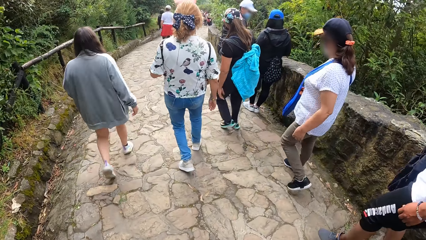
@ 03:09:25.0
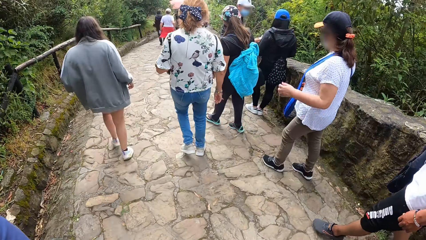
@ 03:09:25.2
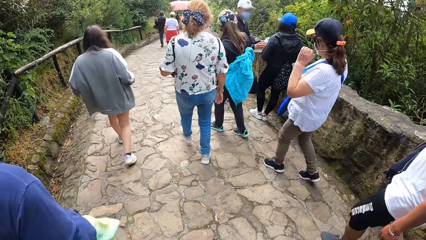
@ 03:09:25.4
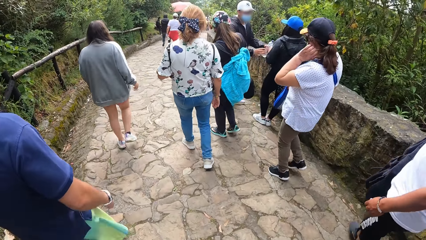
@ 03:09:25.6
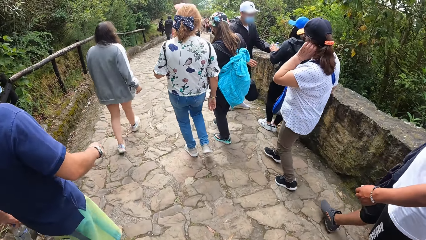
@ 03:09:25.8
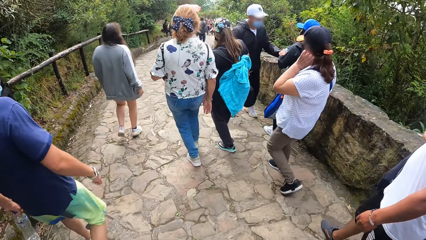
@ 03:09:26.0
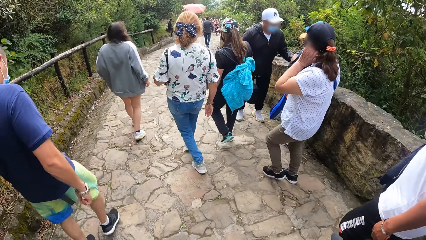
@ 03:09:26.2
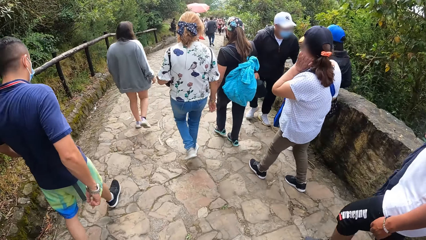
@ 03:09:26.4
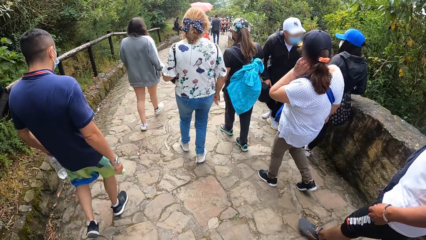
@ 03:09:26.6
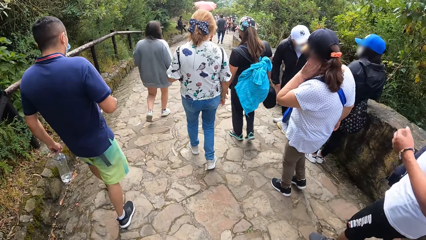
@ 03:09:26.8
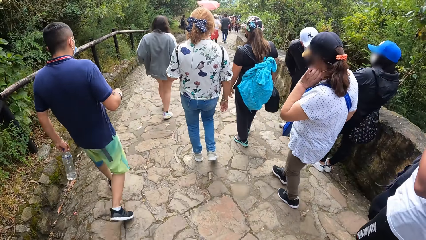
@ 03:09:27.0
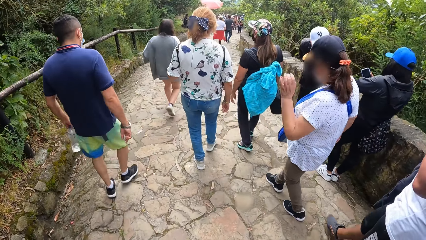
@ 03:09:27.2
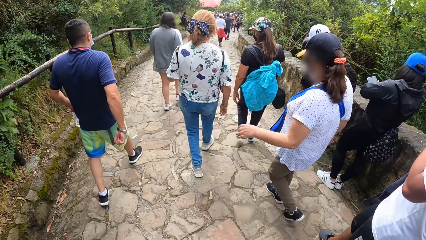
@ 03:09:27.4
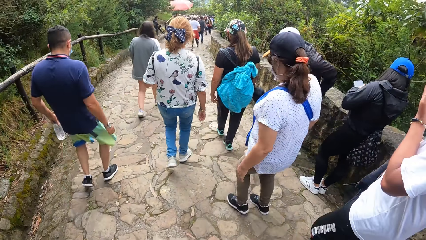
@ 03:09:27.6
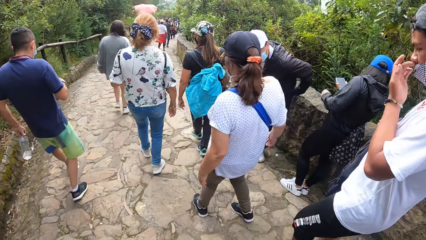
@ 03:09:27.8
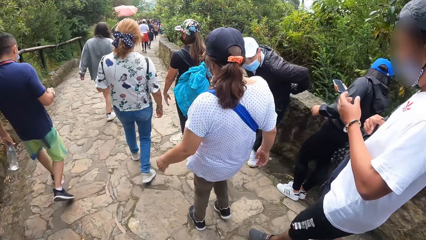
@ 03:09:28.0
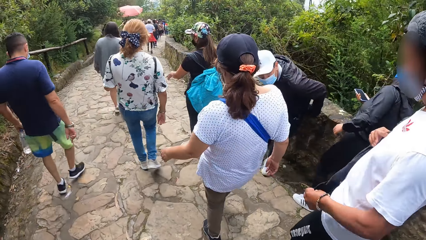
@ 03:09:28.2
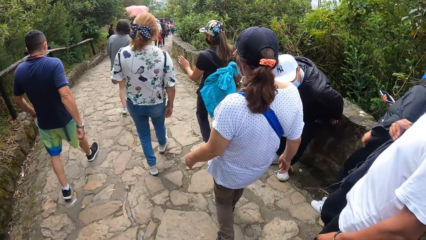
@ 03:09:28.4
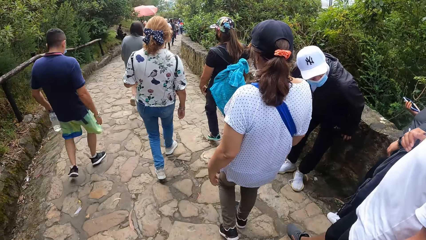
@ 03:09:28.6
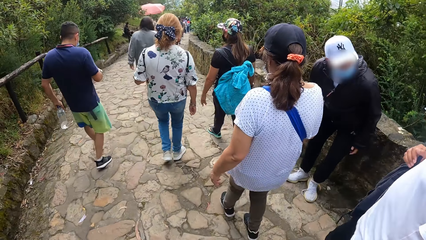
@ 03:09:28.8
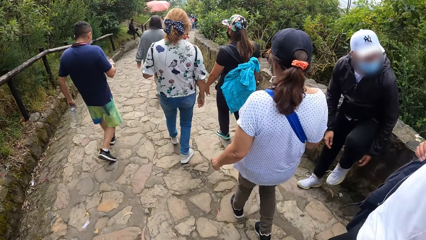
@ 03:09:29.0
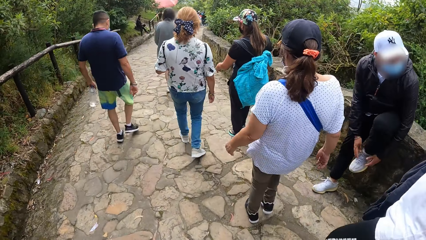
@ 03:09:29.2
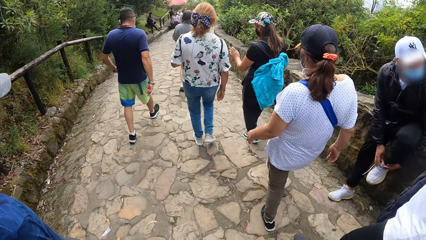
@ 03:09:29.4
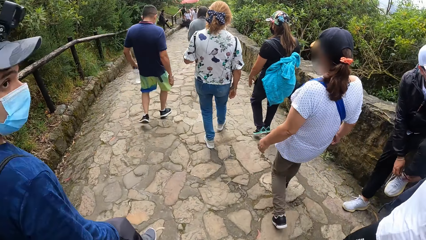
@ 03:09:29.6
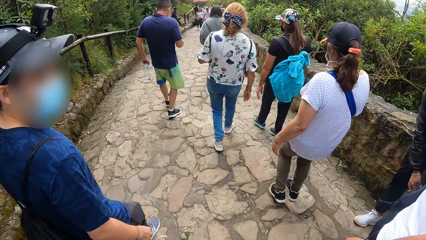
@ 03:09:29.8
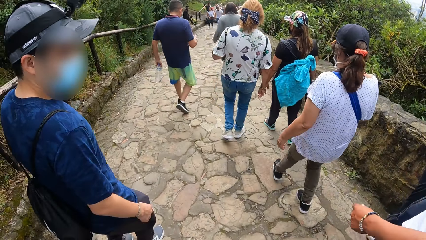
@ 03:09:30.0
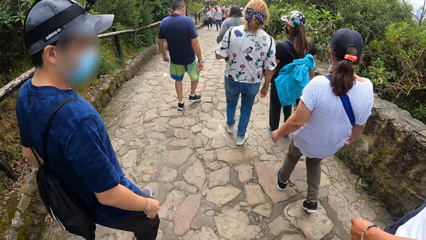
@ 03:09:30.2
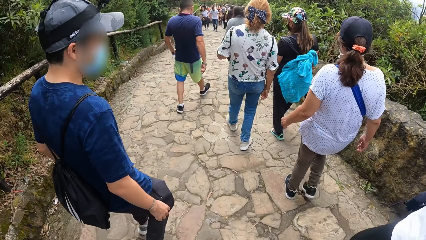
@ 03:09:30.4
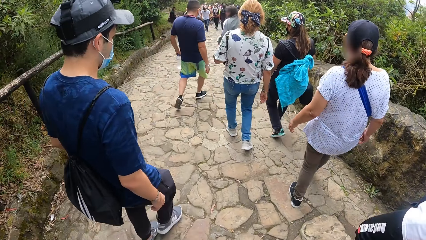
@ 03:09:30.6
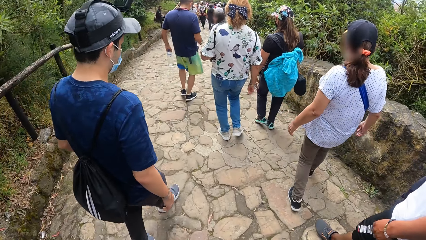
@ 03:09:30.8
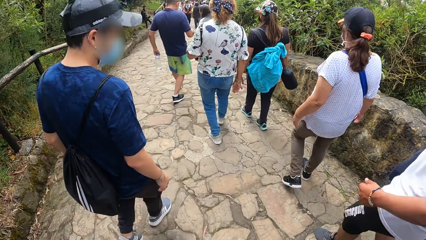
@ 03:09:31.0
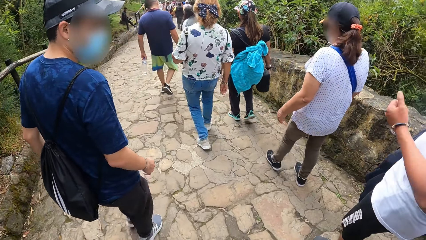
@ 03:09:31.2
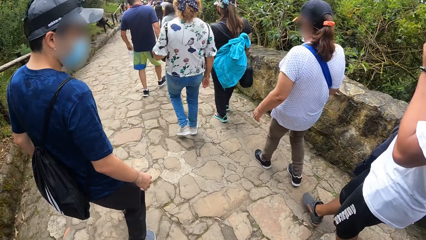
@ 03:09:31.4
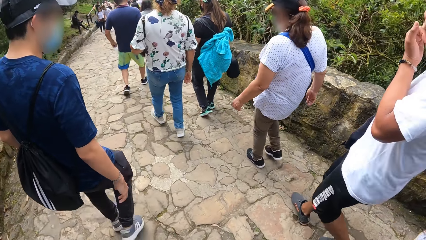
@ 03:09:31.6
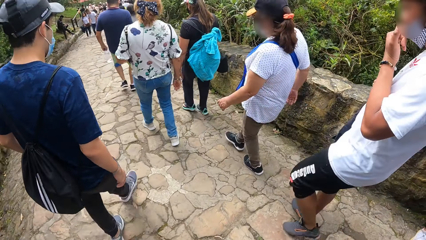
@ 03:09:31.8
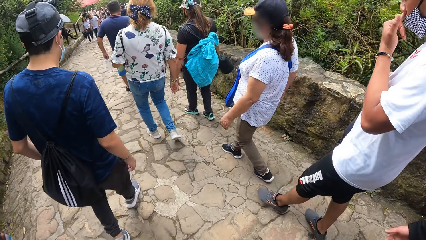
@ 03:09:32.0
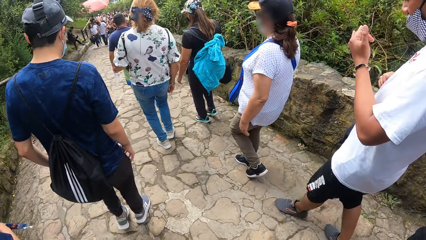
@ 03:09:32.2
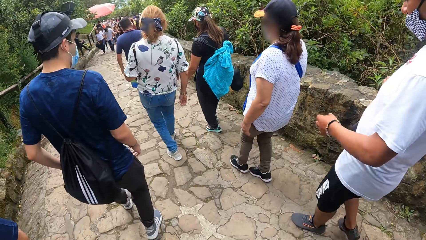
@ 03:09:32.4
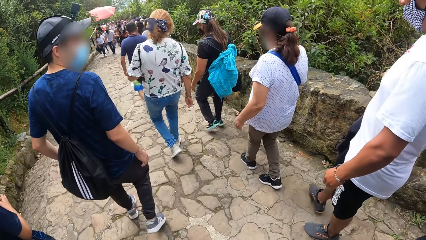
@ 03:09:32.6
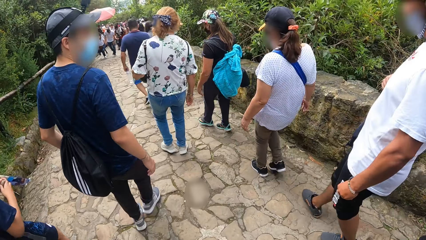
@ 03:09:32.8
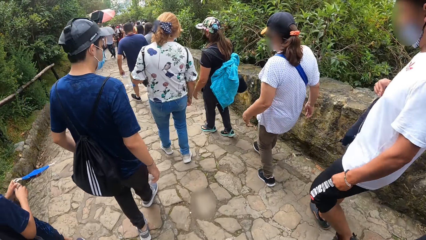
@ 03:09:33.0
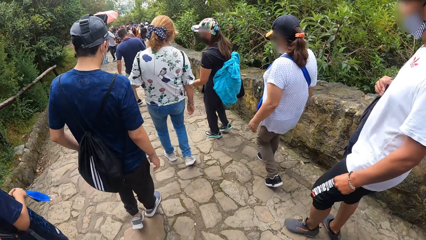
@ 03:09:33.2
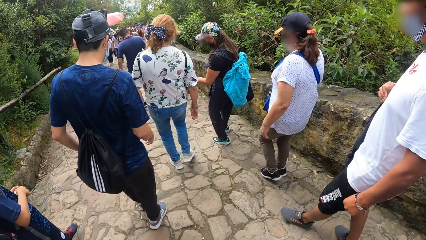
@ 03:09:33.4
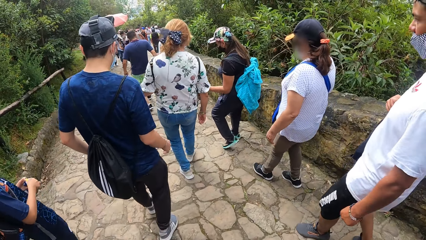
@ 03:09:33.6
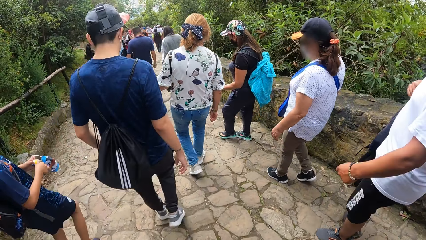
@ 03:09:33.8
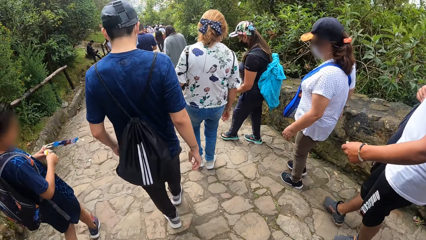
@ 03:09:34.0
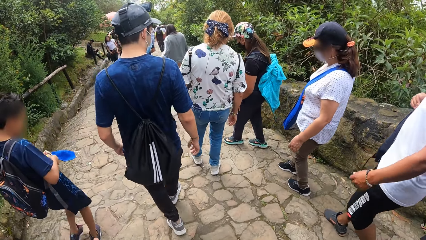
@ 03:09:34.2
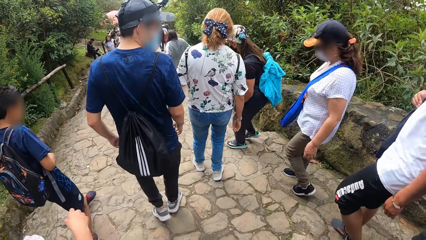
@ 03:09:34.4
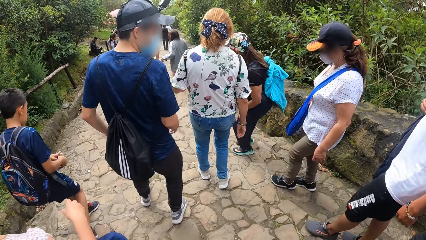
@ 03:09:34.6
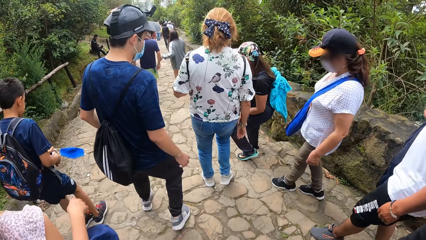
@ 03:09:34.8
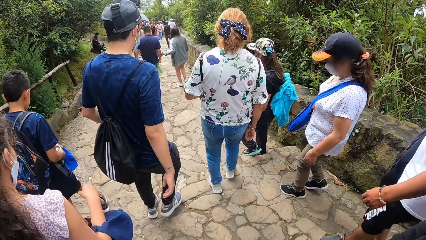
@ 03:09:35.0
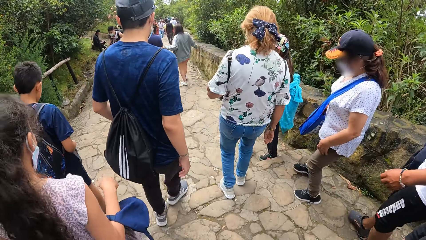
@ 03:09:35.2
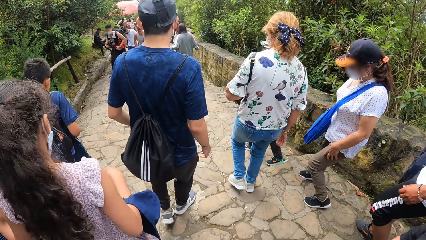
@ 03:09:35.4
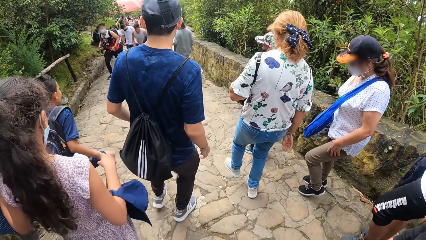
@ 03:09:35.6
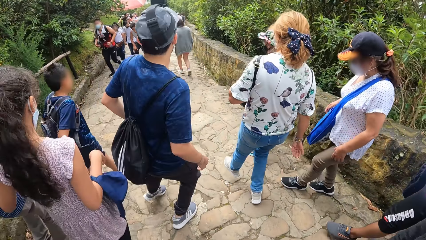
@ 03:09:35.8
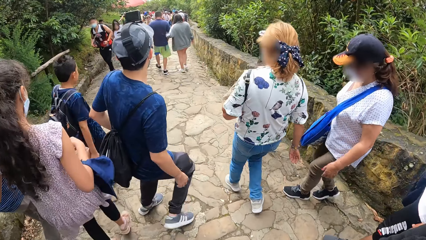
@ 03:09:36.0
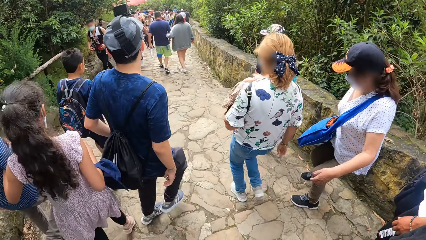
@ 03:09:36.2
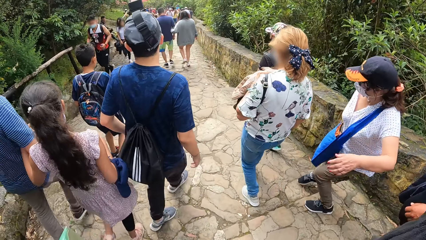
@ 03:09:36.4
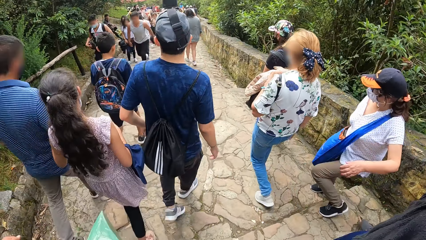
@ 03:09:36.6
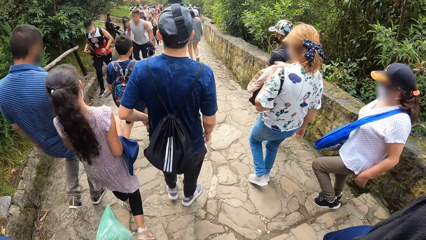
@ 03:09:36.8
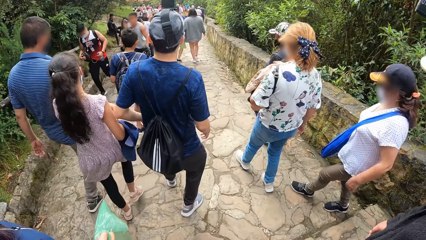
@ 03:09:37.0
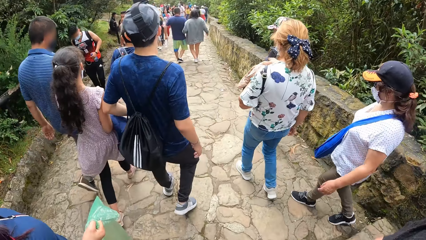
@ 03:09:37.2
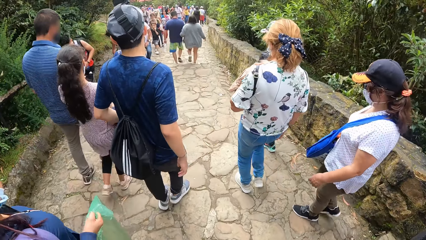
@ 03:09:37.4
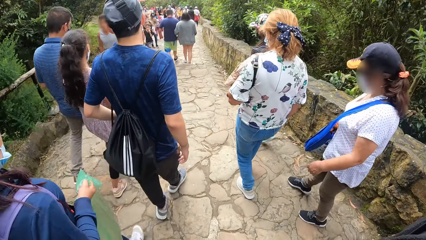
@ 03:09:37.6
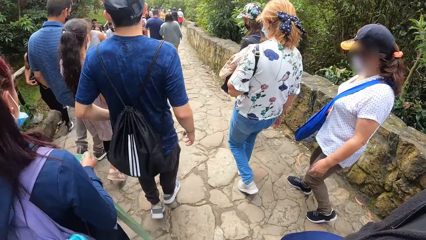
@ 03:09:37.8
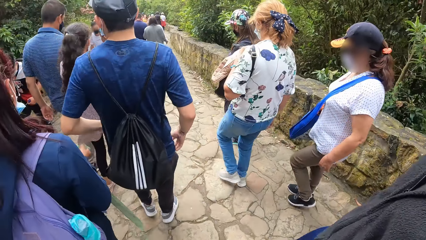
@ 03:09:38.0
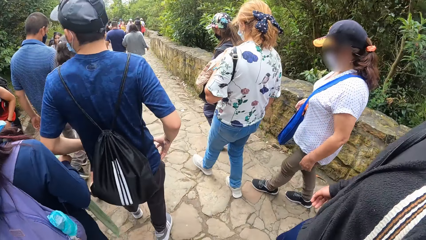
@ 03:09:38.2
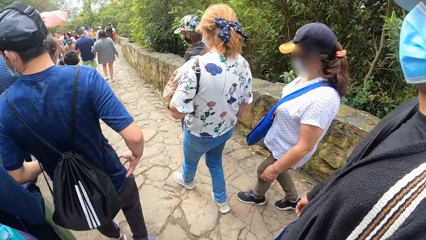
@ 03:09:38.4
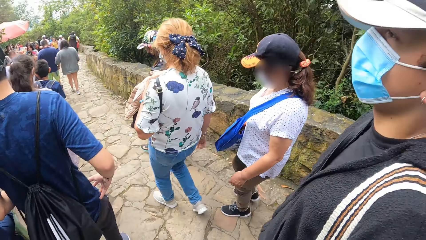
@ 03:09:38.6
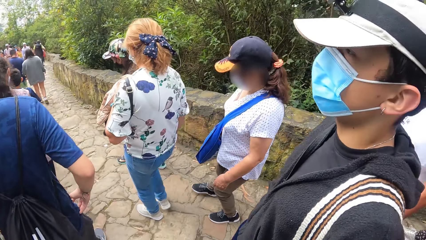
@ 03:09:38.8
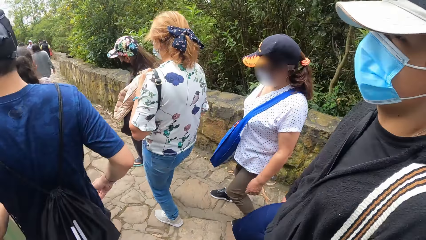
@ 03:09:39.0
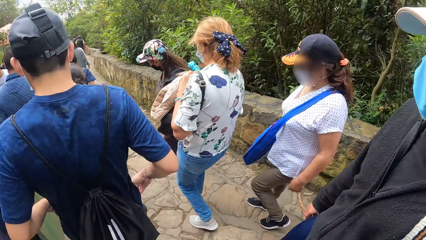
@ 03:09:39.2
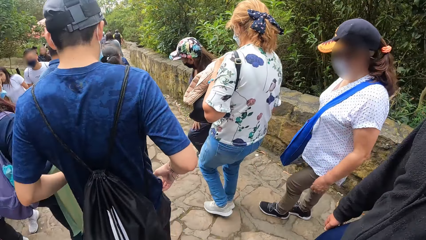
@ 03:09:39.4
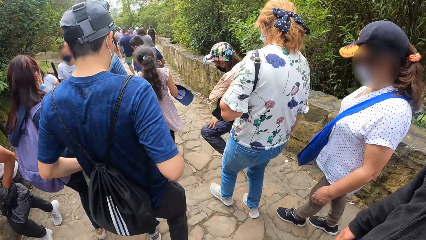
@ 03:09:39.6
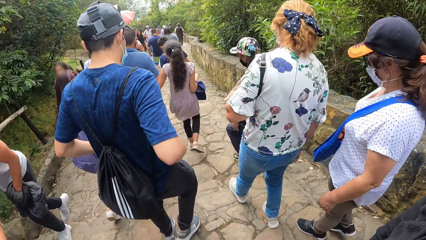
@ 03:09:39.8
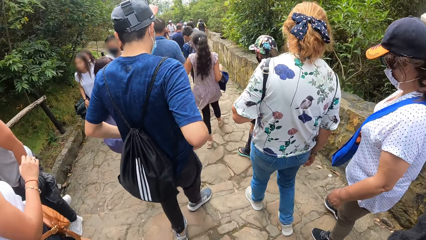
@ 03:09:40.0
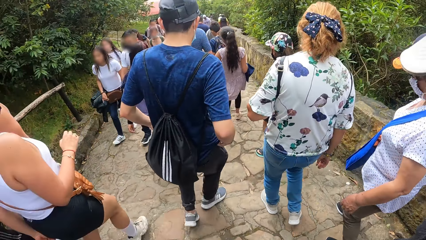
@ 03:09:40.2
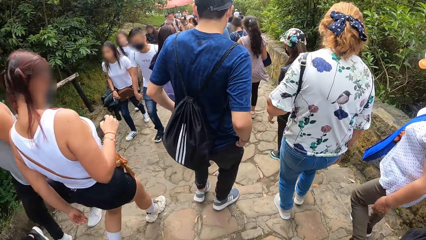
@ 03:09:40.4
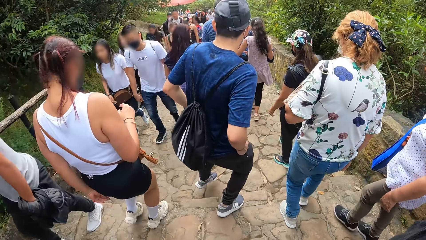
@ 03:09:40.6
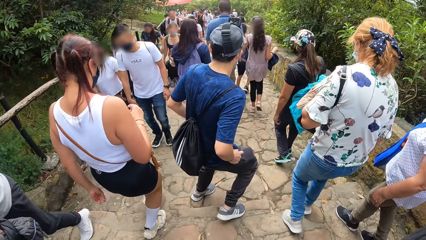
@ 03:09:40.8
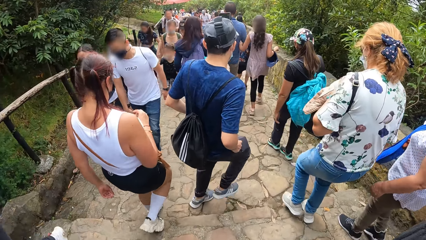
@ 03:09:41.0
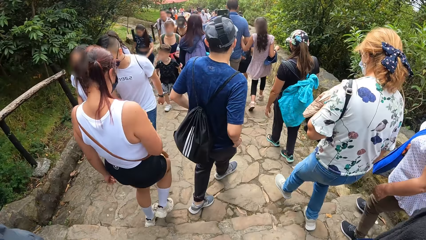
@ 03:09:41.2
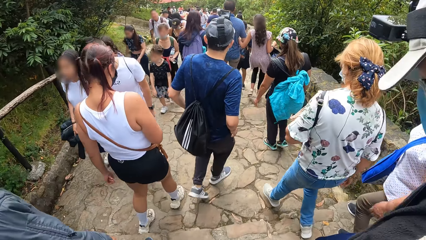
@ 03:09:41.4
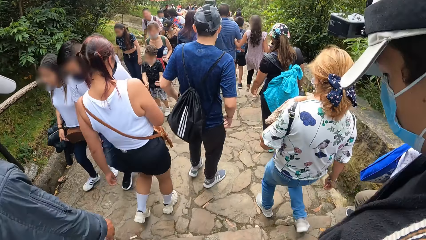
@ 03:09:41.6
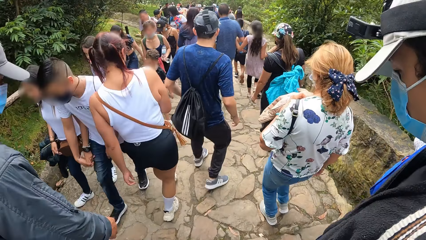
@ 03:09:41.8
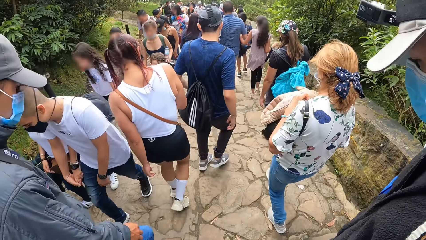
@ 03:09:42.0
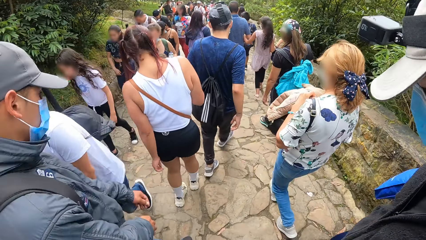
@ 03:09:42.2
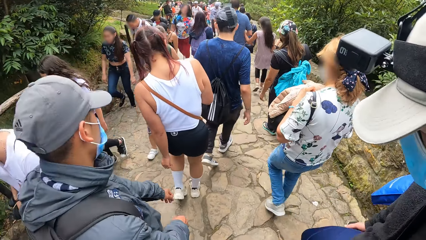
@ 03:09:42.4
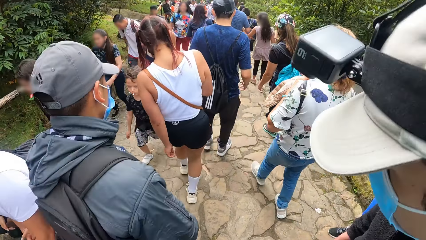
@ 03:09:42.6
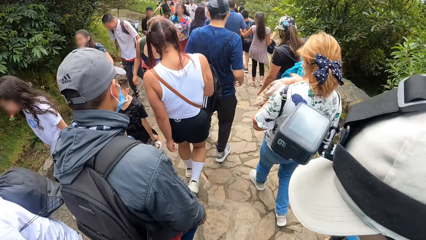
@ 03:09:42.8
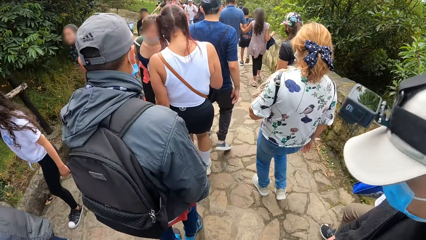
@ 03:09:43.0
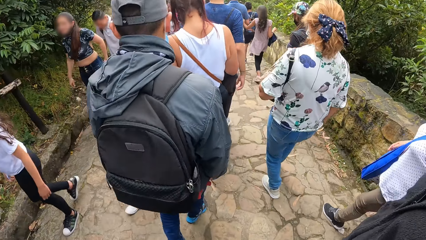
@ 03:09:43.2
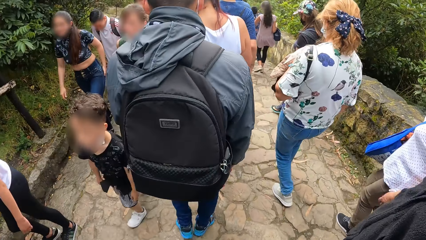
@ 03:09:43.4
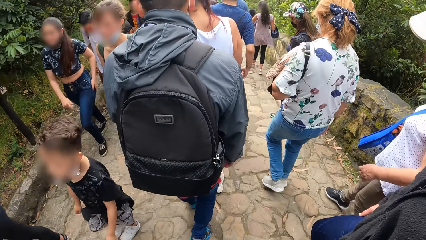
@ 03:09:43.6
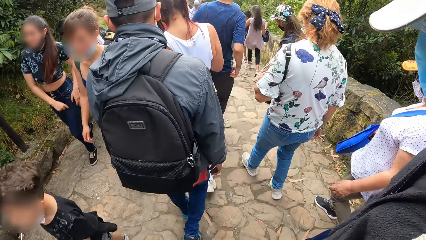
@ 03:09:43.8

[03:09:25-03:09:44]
A lady touches her hair. A man walks around. Another man sits down. Another lady holds a phone. The second man ties his shoes. A third man walks past the camera wearer. Another man touches his face.
